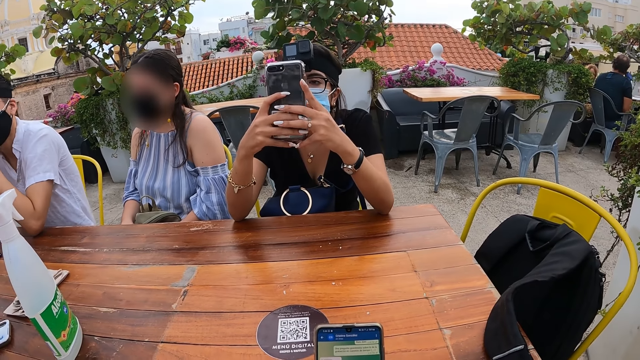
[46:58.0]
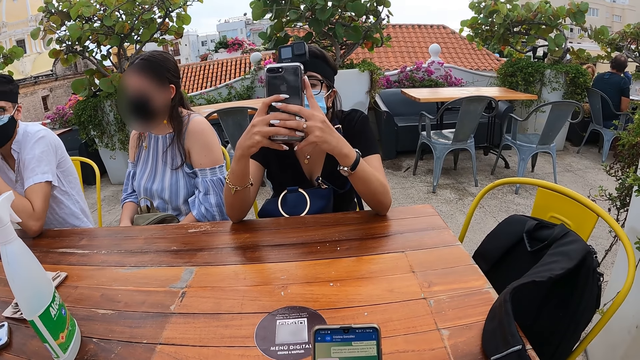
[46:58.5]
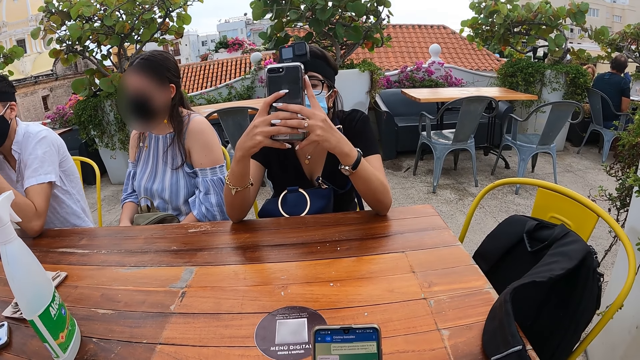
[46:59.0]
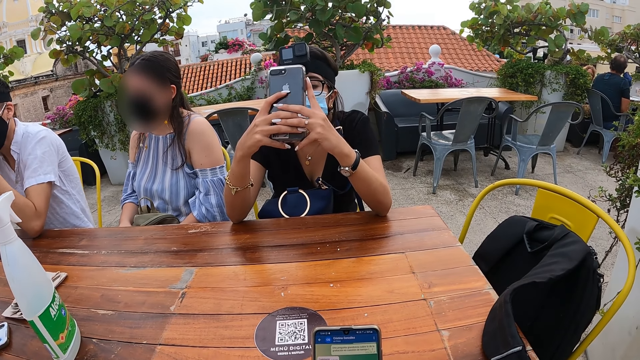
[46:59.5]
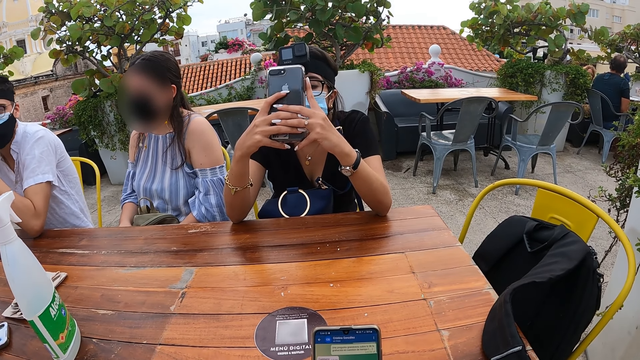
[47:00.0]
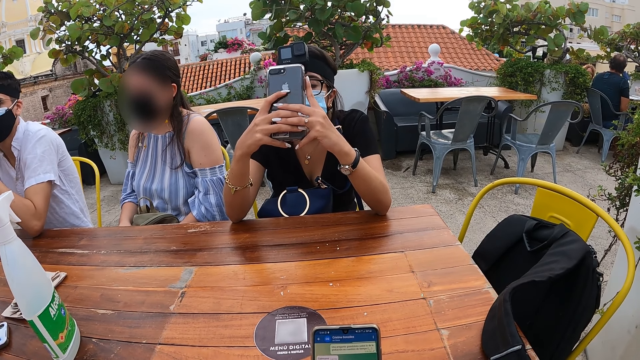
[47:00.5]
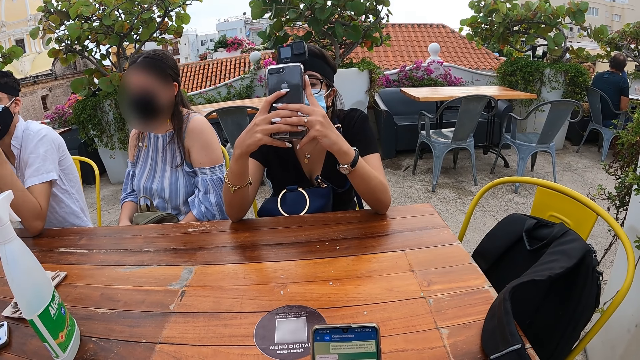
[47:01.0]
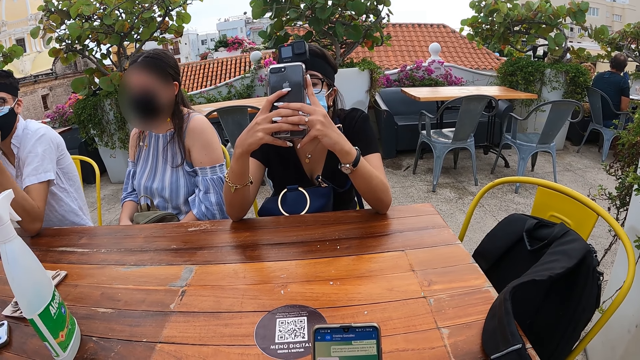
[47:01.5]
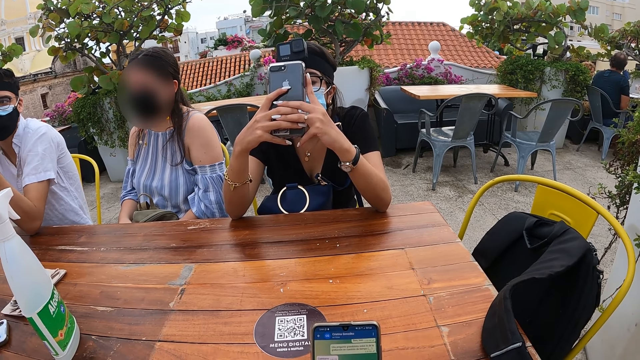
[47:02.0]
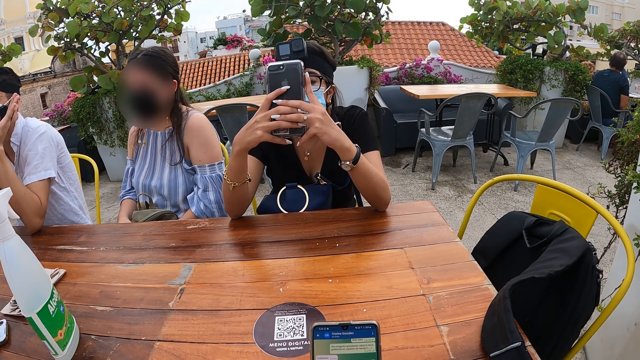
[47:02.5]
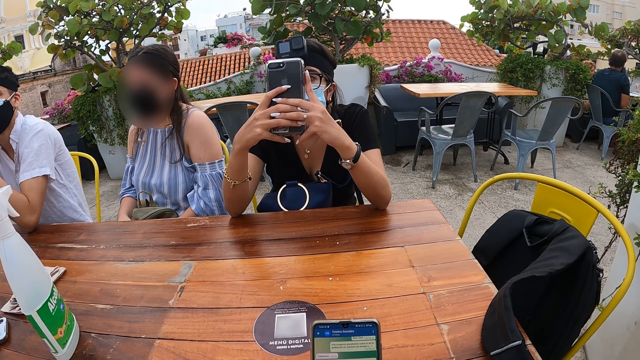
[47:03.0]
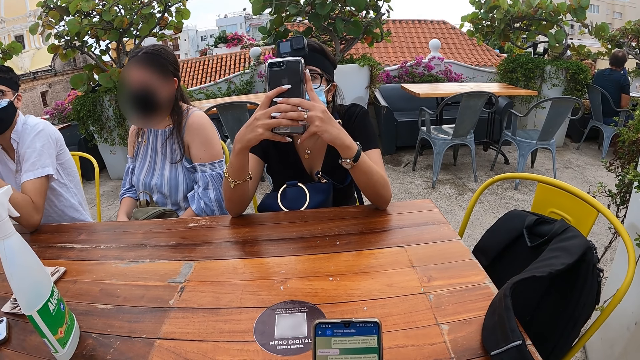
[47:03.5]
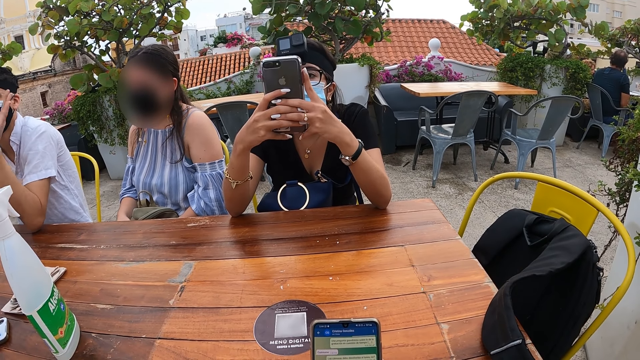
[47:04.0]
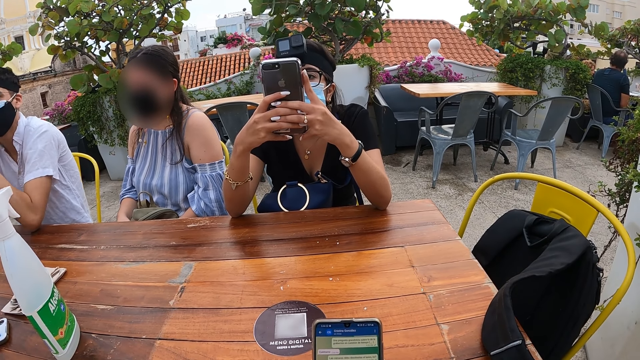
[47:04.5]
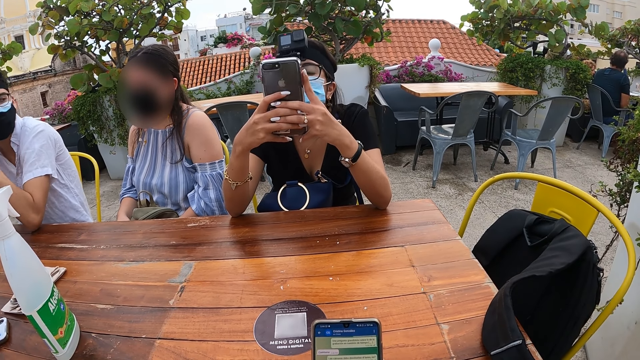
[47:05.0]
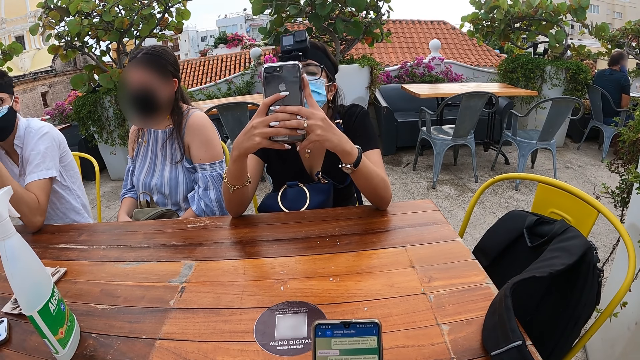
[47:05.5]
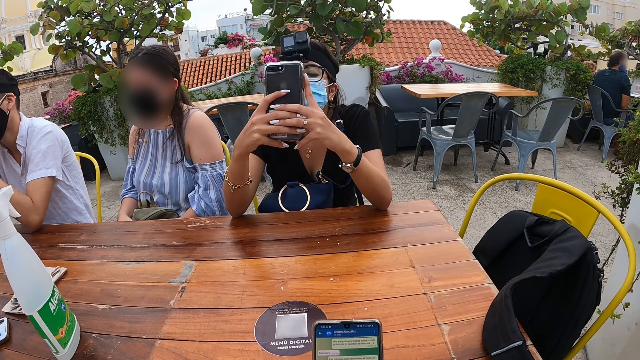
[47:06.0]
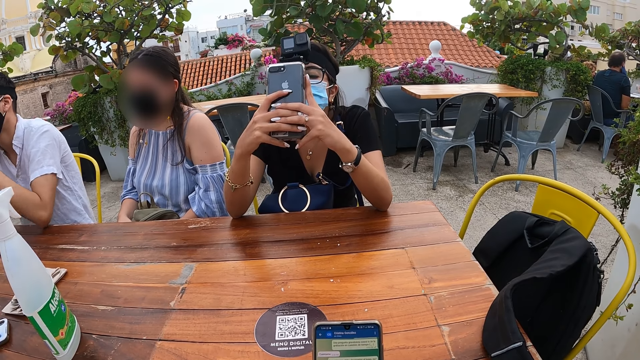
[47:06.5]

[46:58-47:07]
The camera wearer operates the phone.

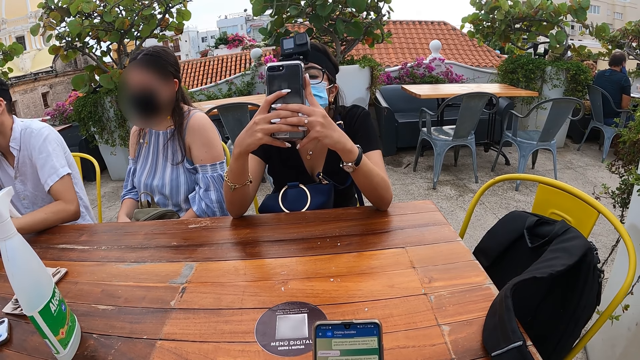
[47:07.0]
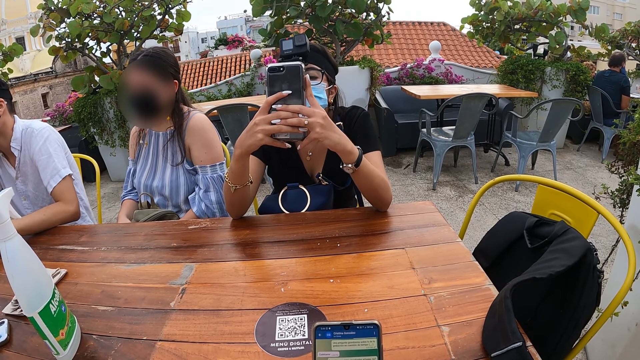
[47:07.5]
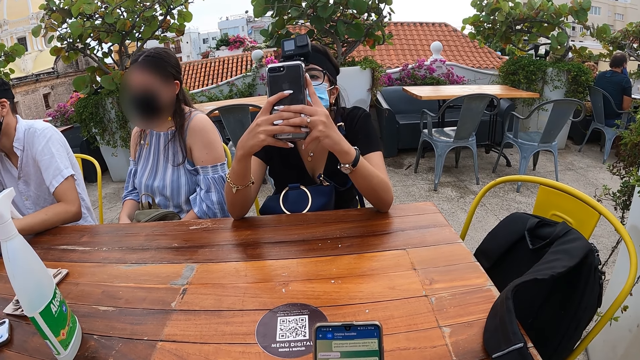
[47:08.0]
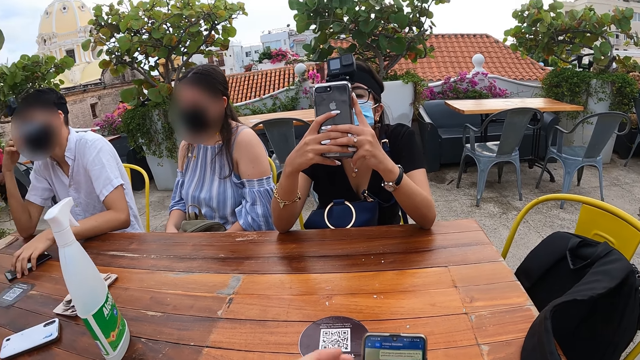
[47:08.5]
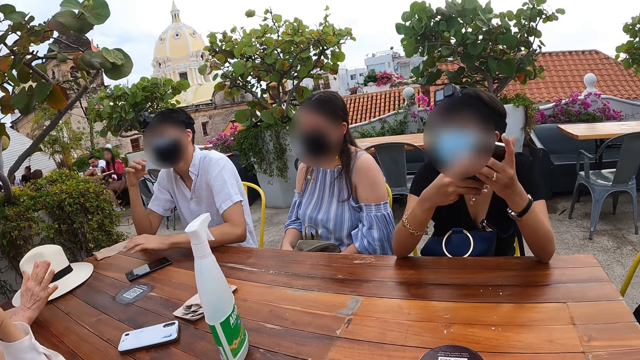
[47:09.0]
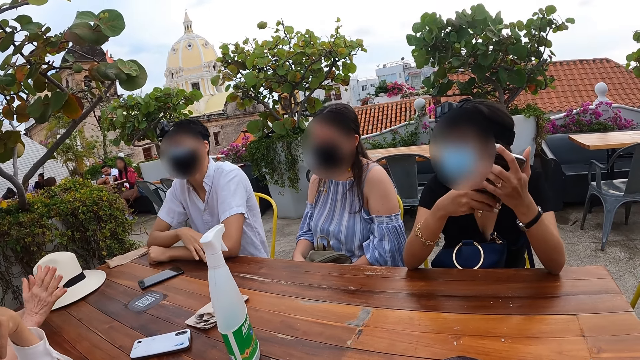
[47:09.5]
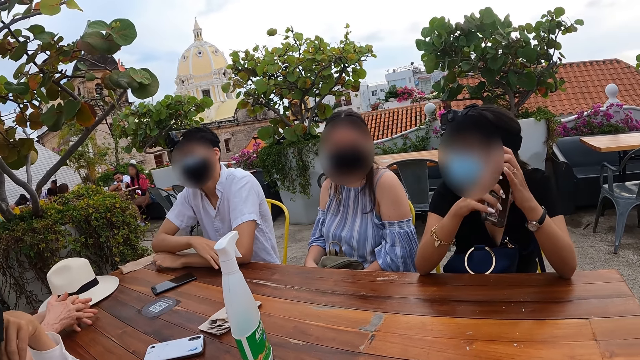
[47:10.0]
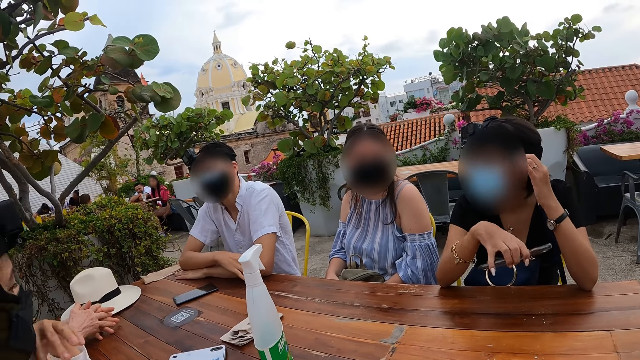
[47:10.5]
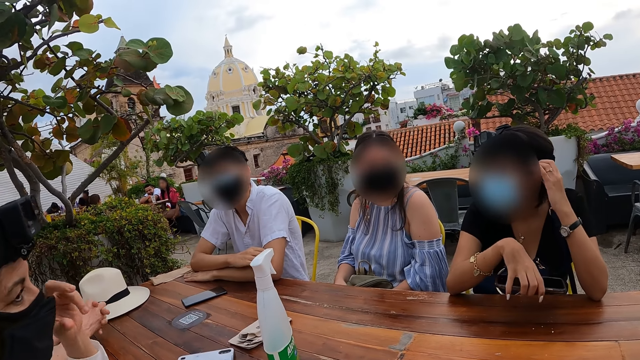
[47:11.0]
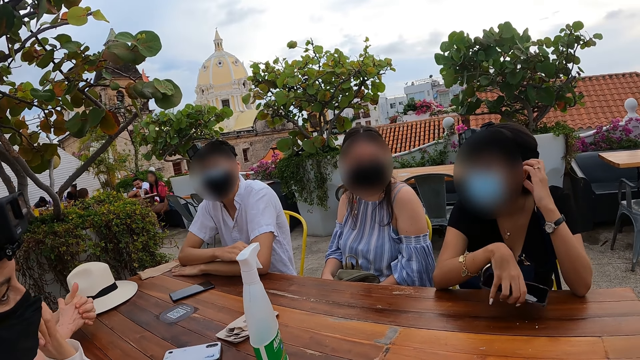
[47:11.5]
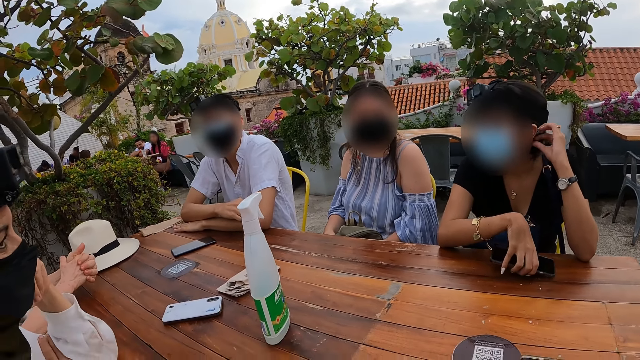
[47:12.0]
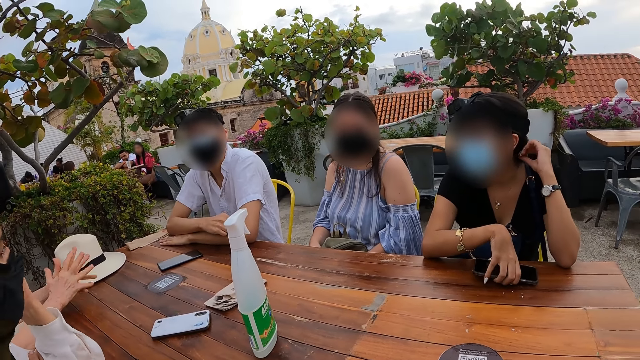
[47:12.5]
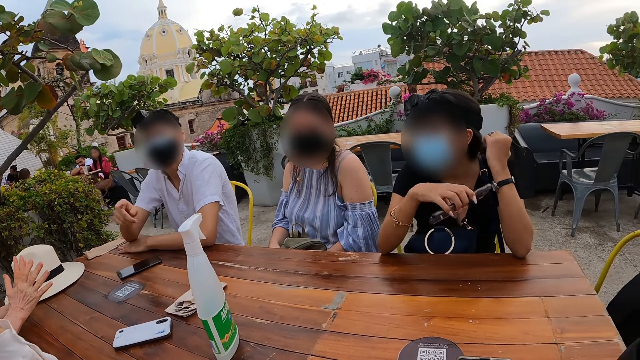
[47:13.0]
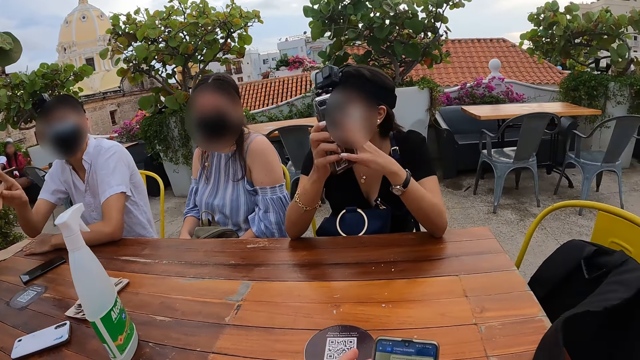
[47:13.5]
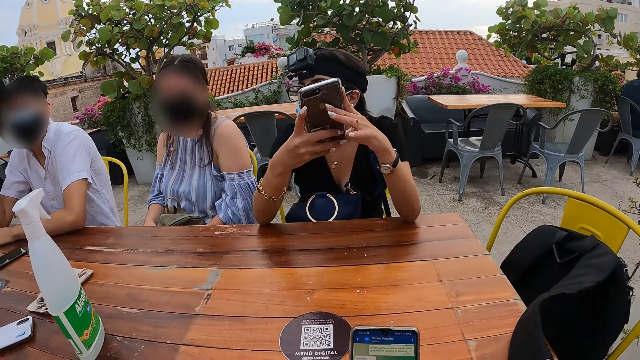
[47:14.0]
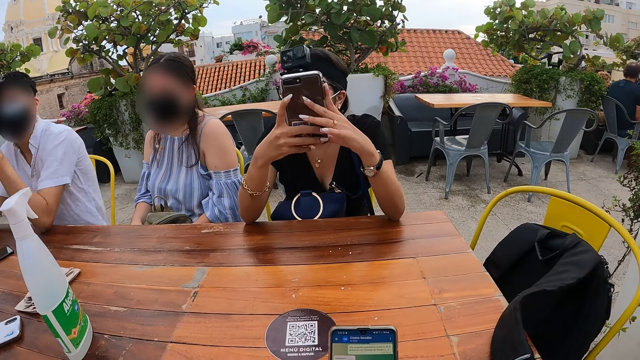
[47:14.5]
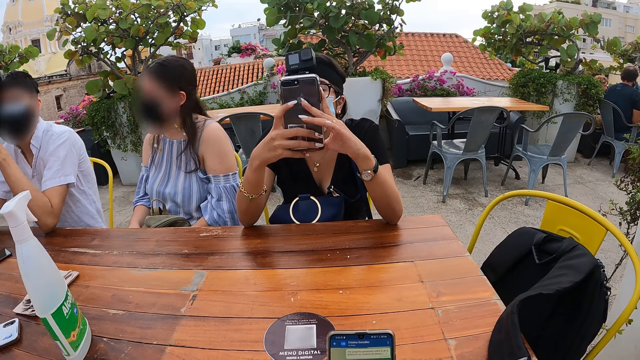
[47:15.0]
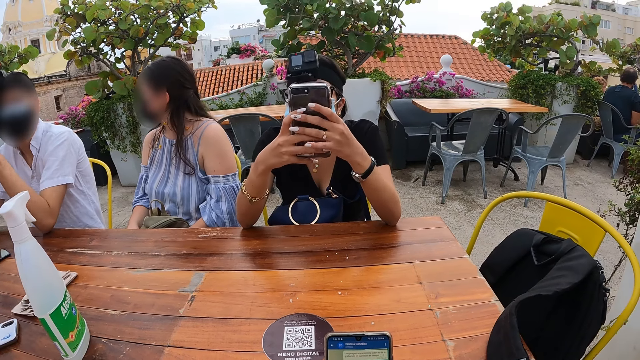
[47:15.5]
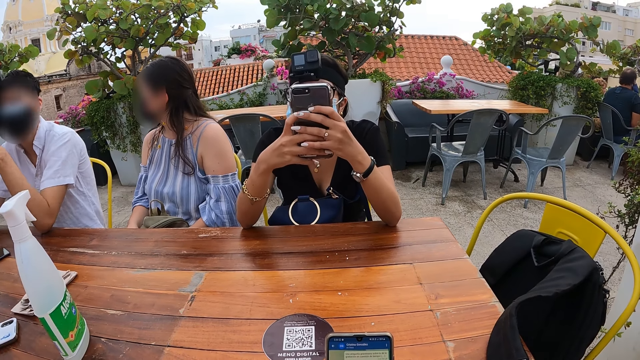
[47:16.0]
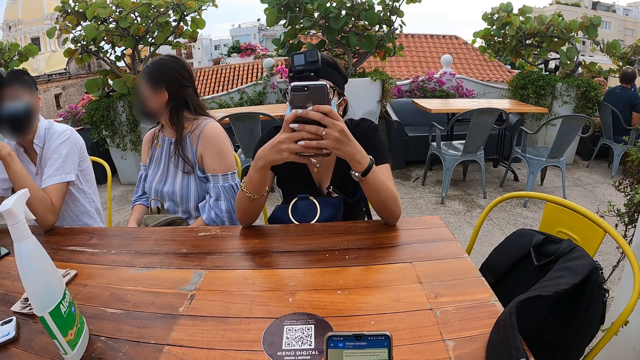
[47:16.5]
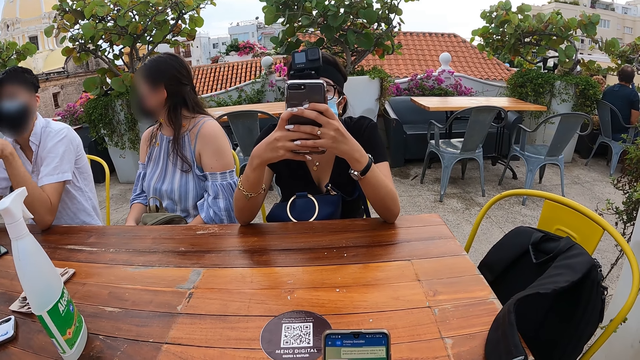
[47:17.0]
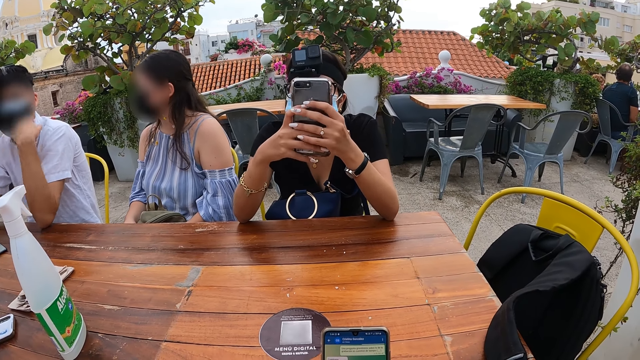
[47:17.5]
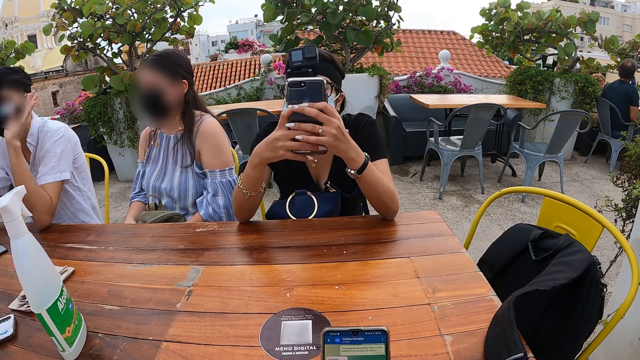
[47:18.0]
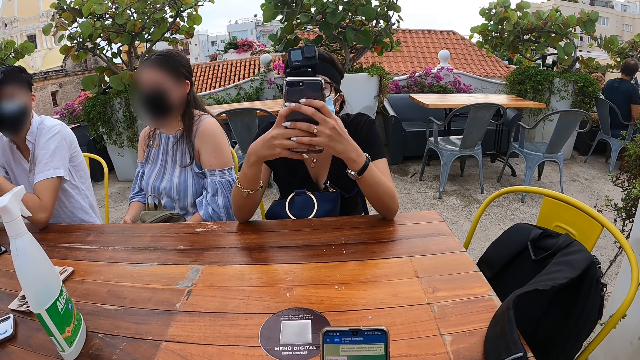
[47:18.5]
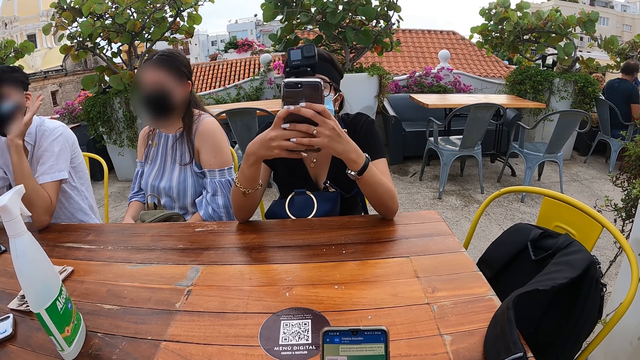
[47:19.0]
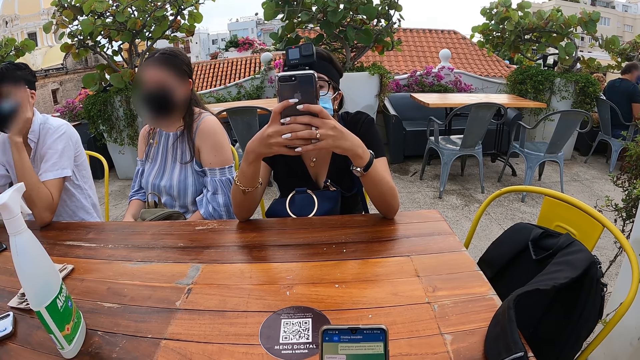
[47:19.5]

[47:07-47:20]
A man touches his phone. He folds his hands on the table. The woman passes the phone from her left hand to her right hand and brushes her hair with her left hand. Another woman gesticulates with her left hand. A third woman converses with the man. The first woman puts her phone on the table. She operates the phone with both hands. The camera wearer operates the phone.
